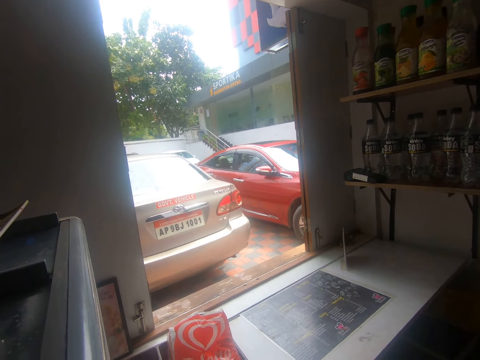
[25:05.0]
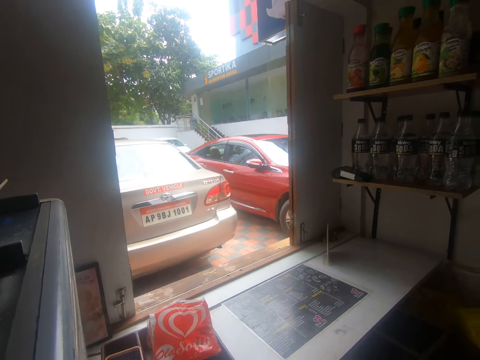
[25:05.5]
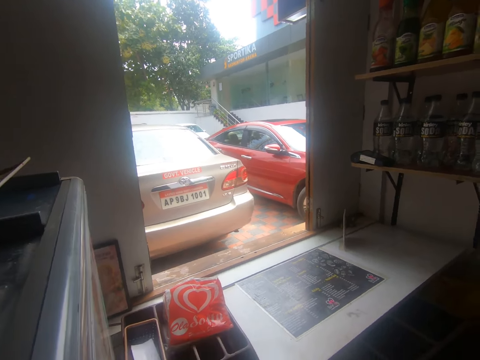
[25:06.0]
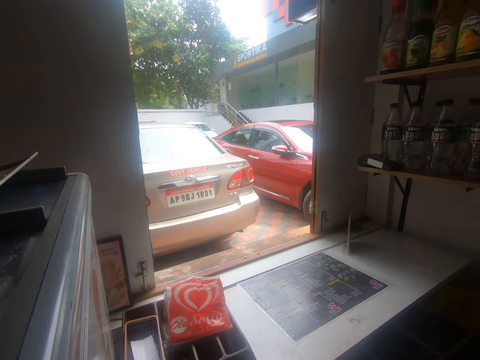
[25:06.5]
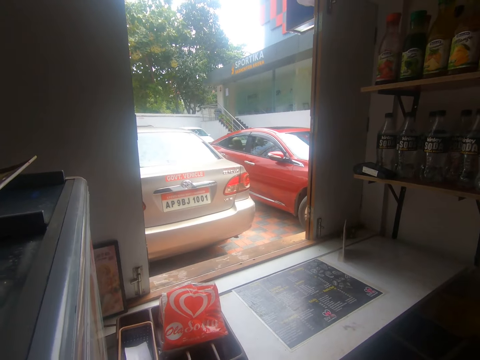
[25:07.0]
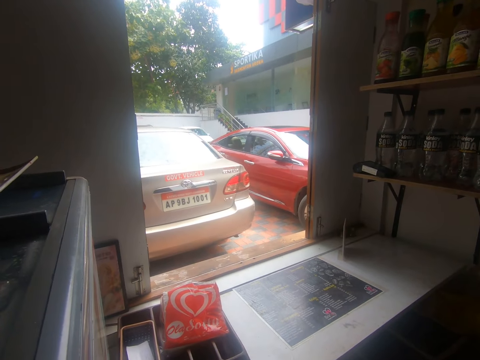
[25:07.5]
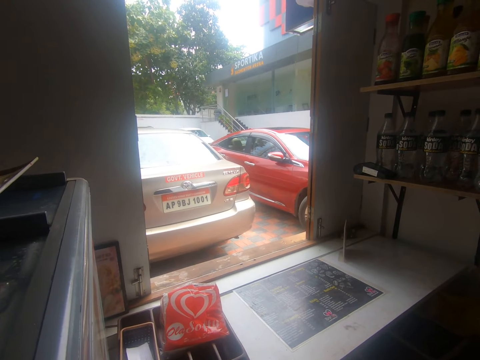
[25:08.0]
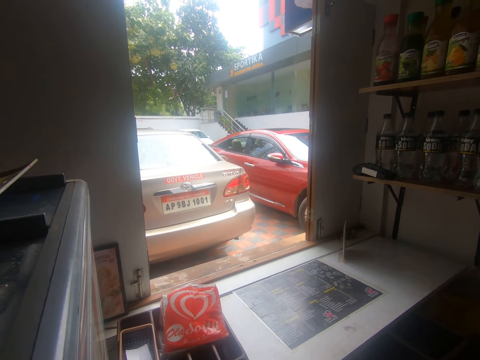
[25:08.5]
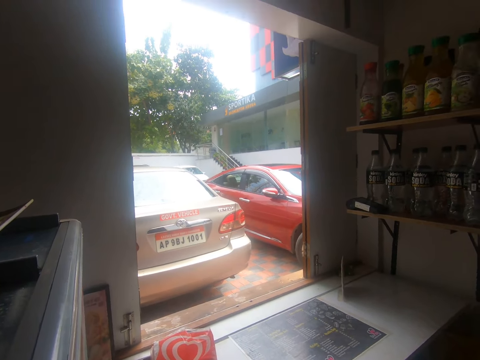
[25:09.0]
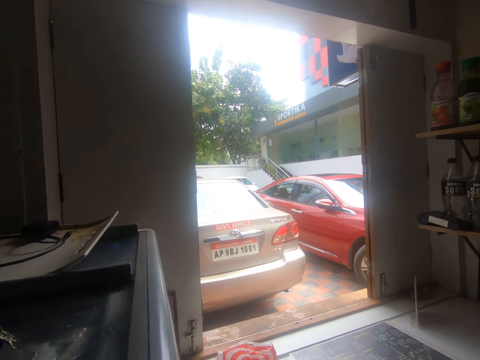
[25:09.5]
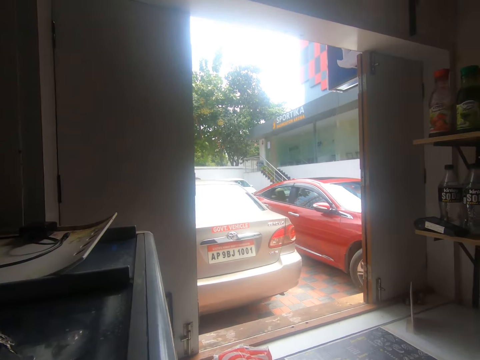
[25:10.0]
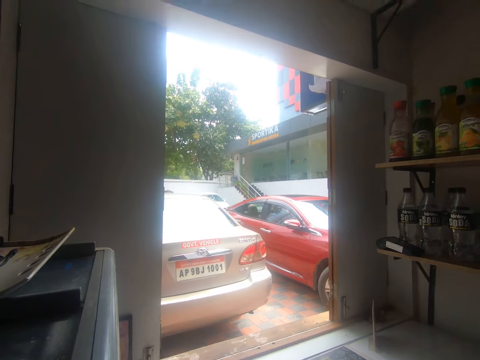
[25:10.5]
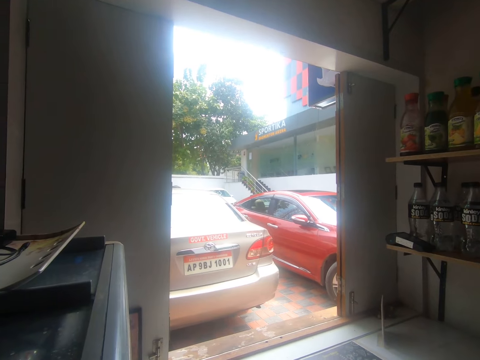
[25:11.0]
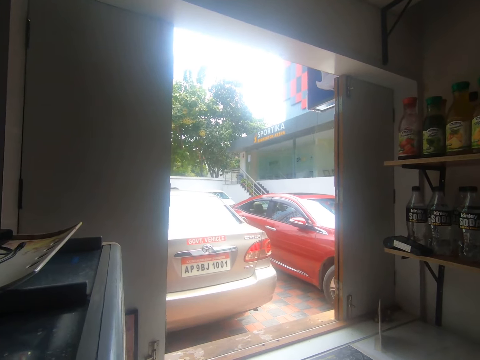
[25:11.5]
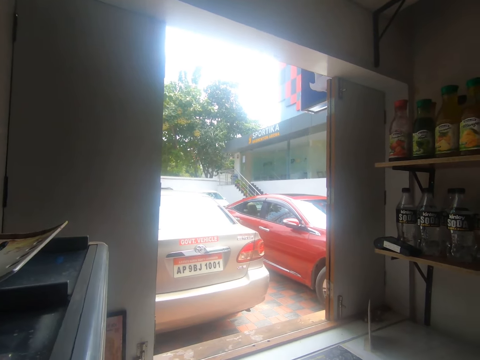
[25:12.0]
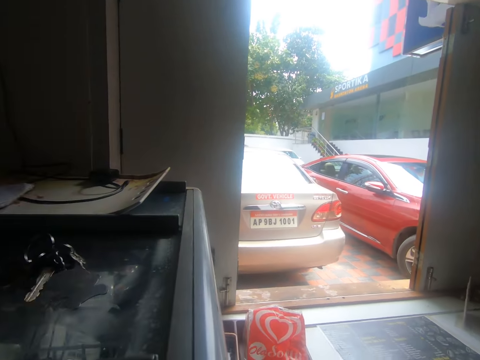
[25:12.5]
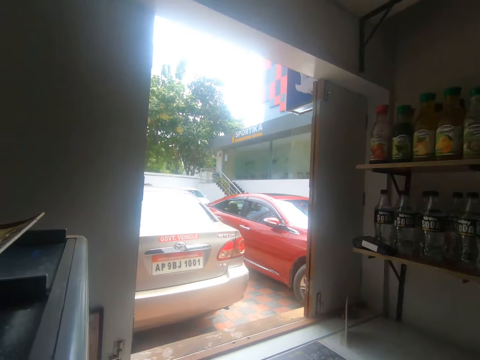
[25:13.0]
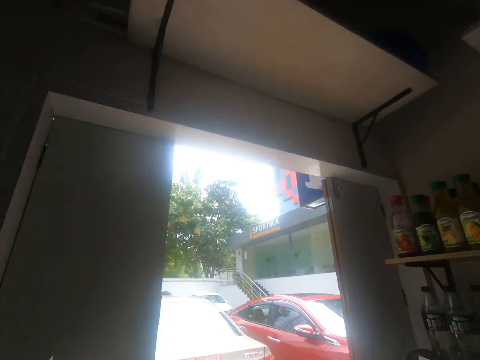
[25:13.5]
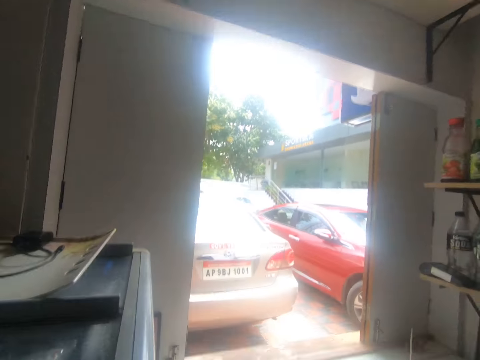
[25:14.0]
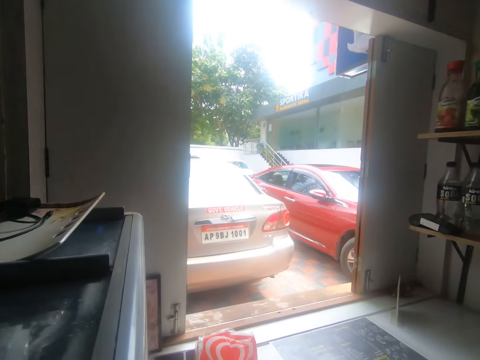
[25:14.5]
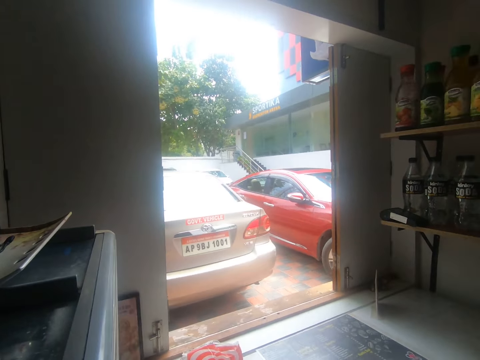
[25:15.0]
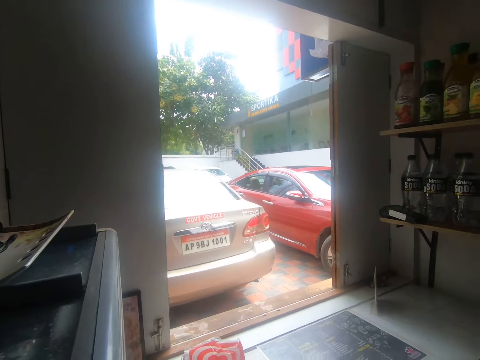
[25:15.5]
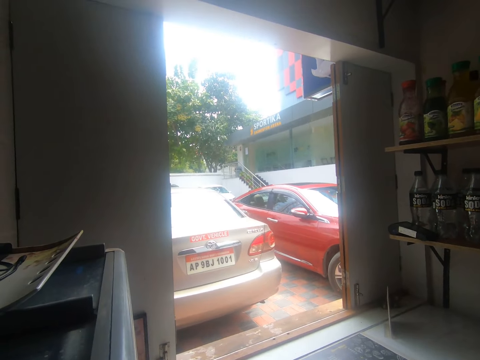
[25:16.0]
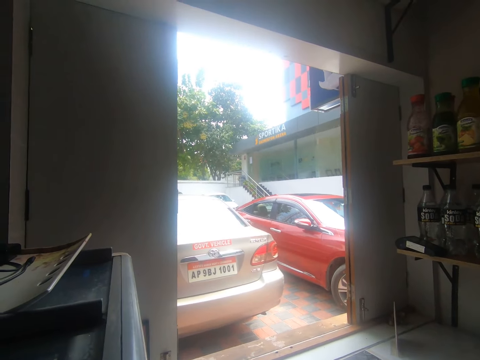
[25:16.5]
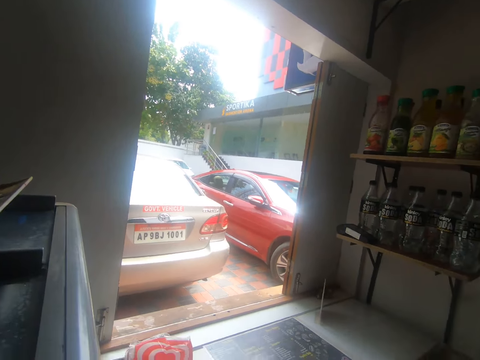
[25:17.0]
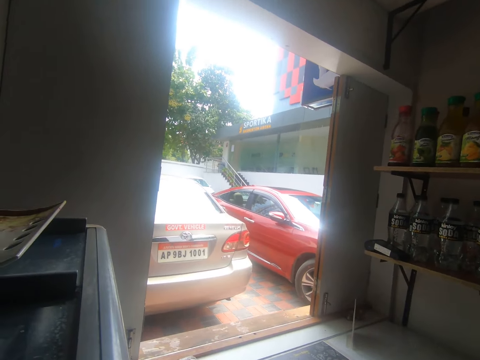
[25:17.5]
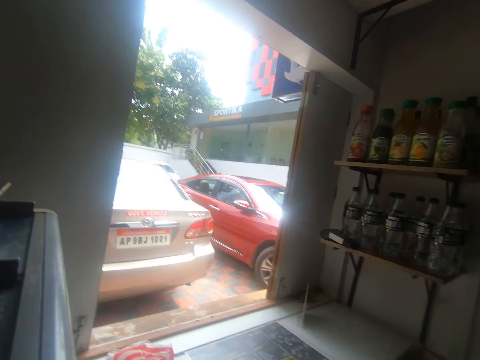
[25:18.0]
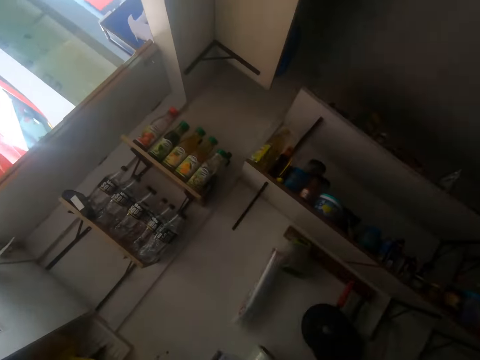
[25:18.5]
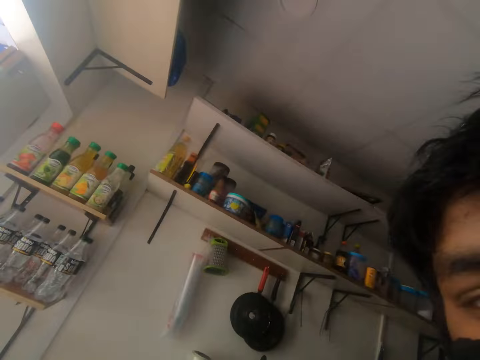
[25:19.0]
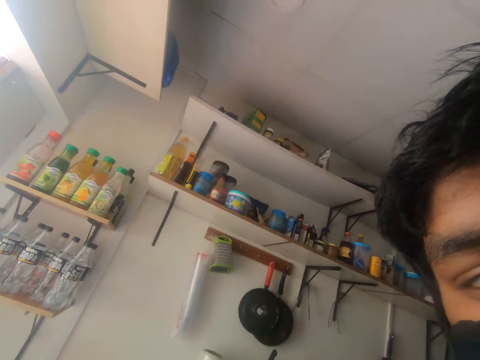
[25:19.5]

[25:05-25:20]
The camera wearer looks around.

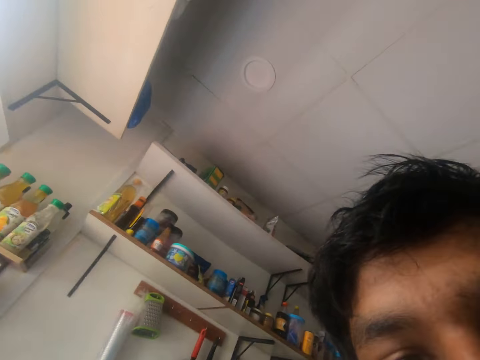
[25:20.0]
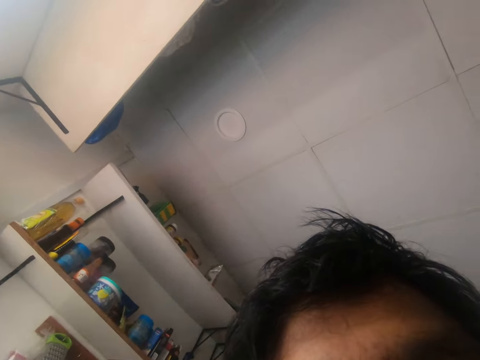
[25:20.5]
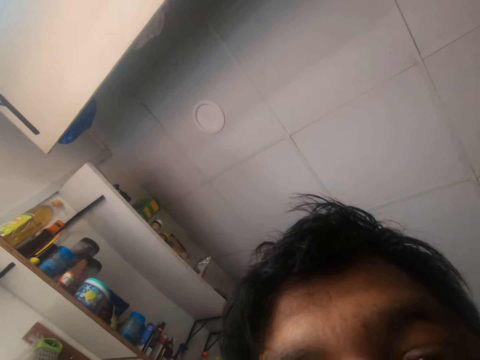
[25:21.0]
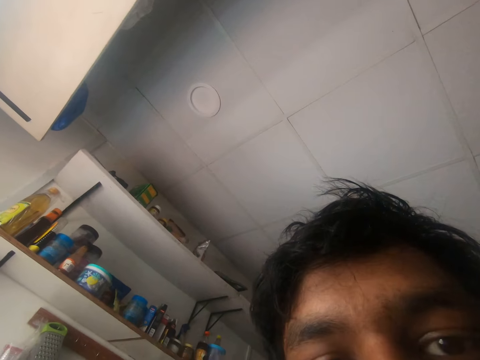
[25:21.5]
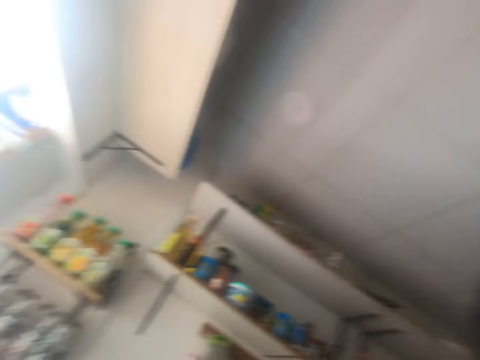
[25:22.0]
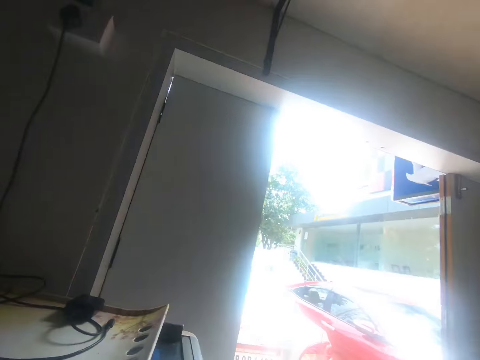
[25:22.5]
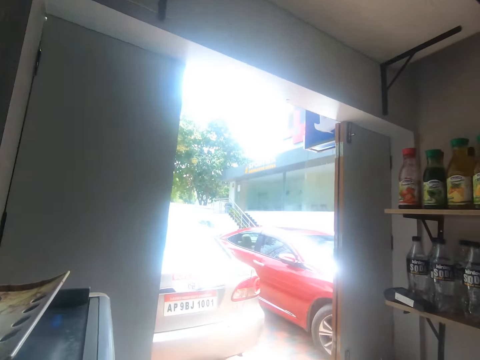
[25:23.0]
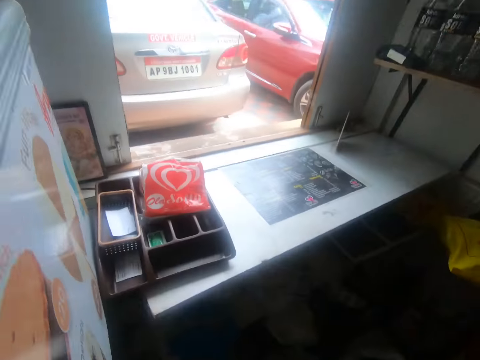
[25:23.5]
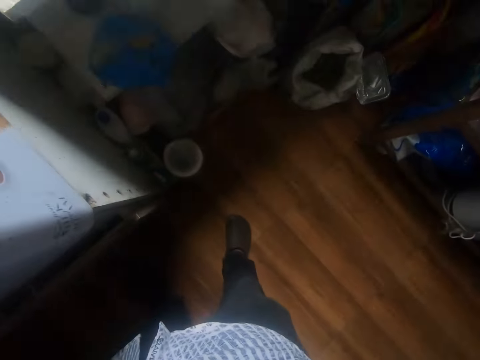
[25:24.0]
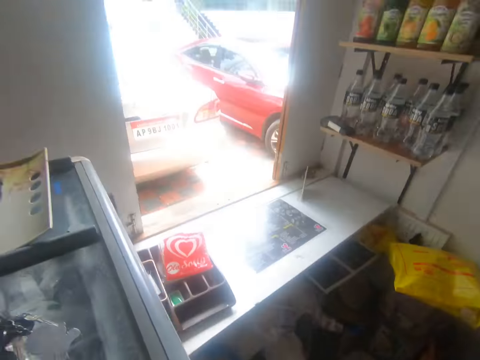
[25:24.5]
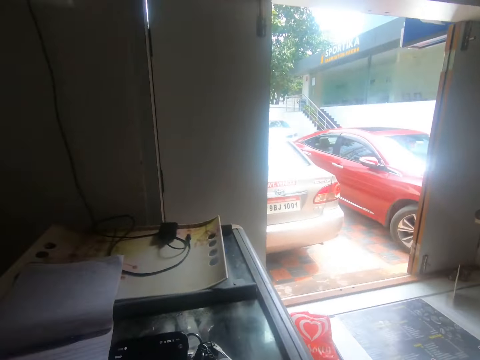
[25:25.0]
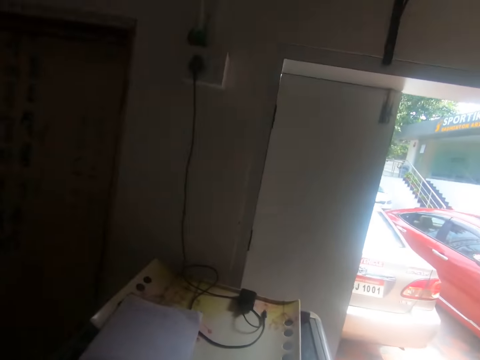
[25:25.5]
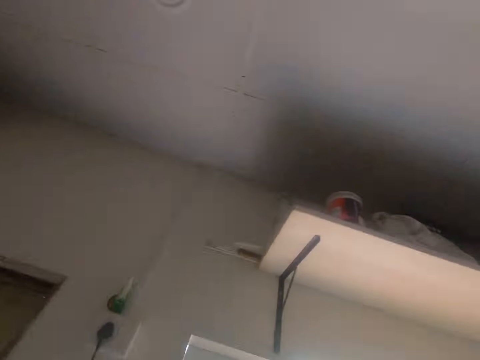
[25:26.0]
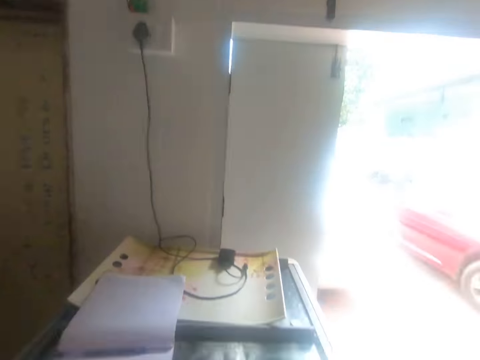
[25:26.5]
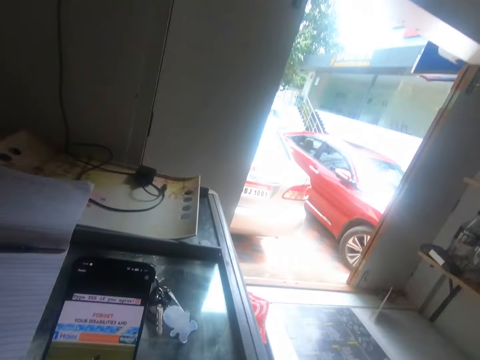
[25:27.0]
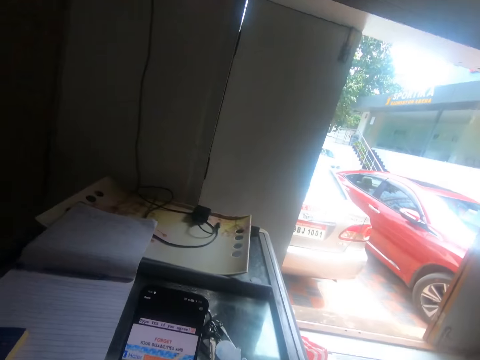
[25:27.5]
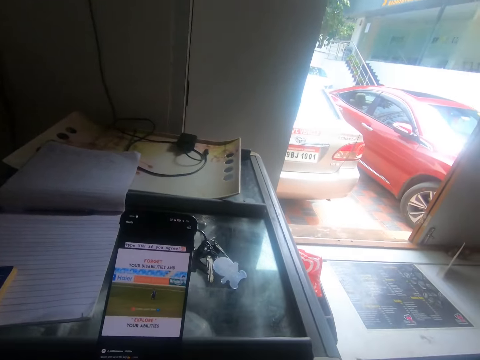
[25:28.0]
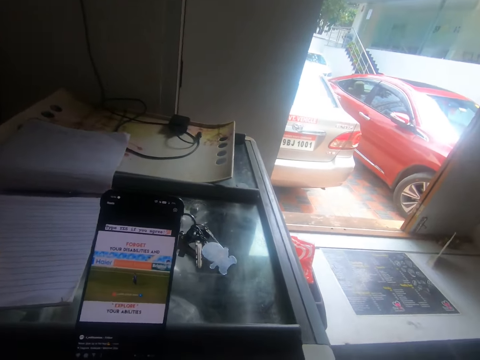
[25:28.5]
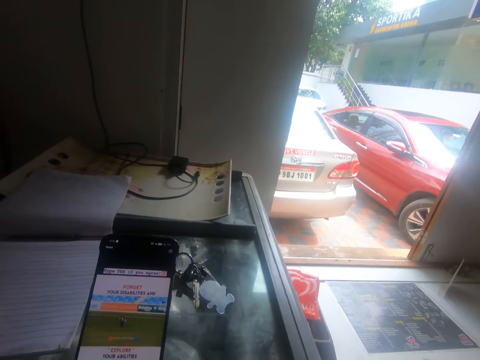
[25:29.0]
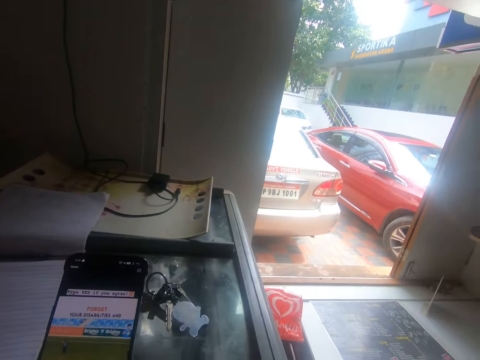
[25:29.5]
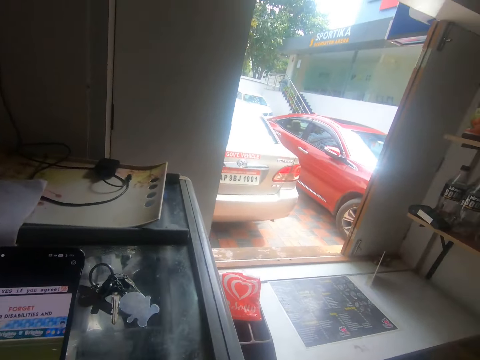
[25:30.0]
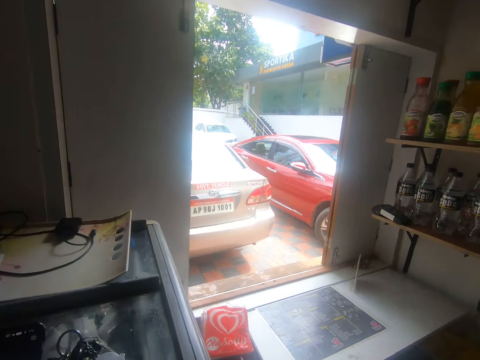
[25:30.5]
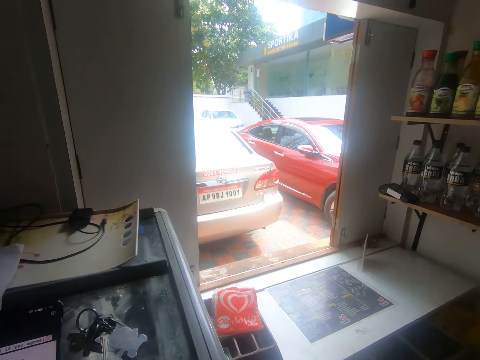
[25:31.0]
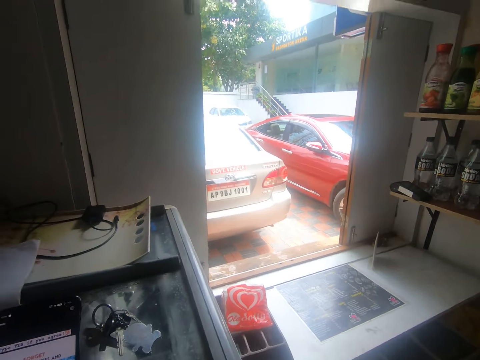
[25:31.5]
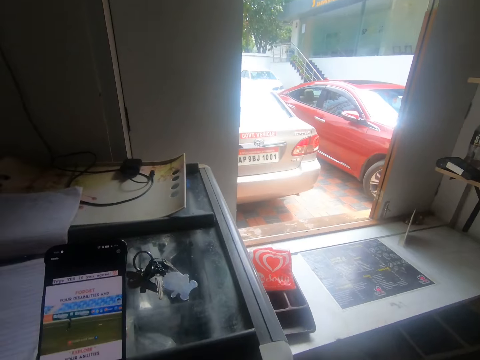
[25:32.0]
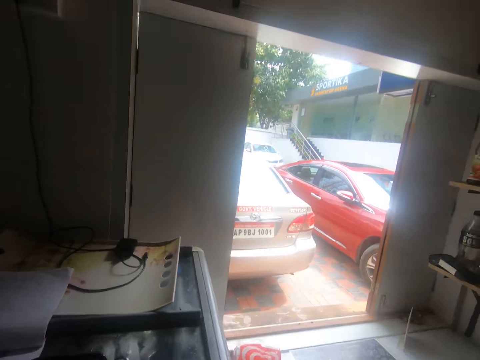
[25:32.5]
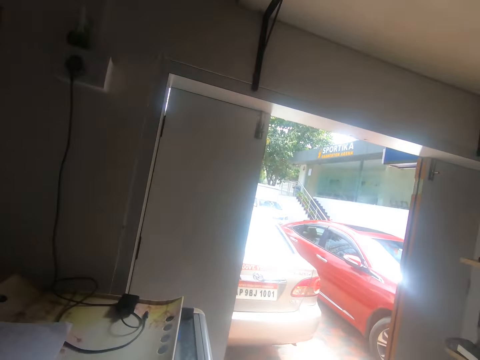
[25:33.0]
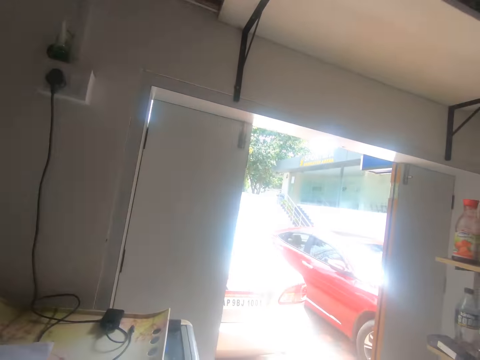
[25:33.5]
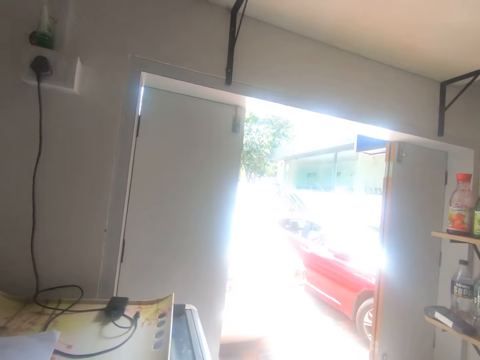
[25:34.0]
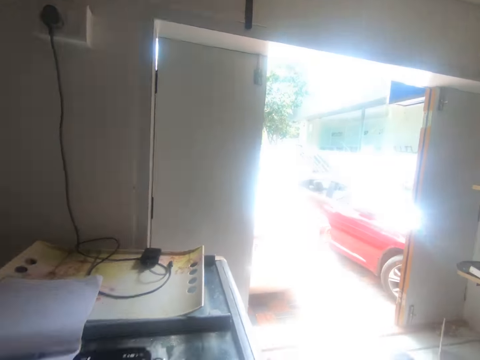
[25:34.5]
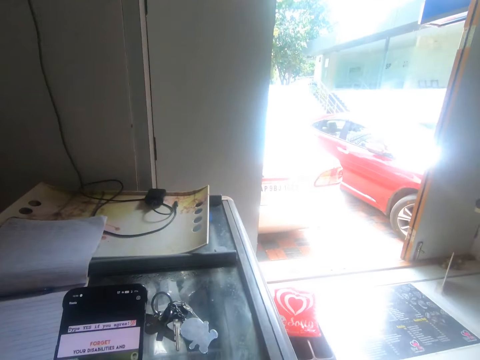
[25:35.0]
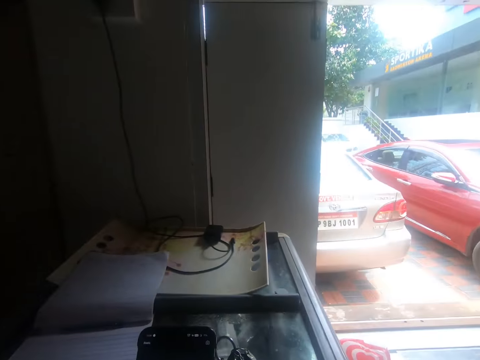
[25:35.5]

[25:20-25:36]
The camera wearer uses the phone.
